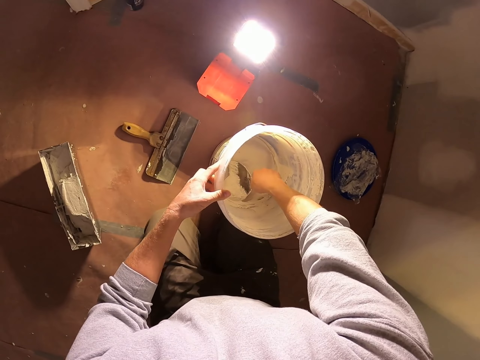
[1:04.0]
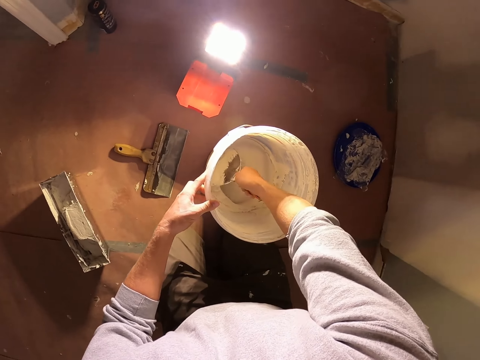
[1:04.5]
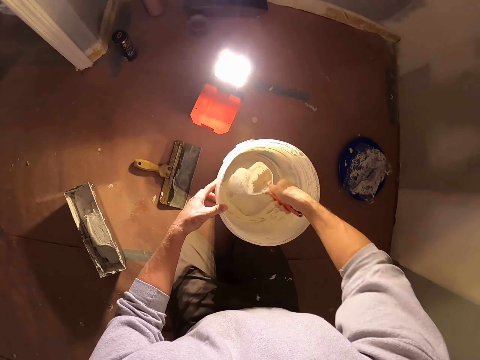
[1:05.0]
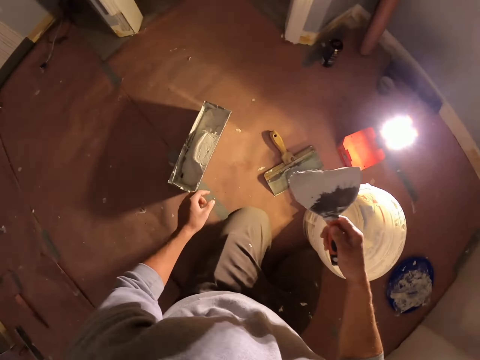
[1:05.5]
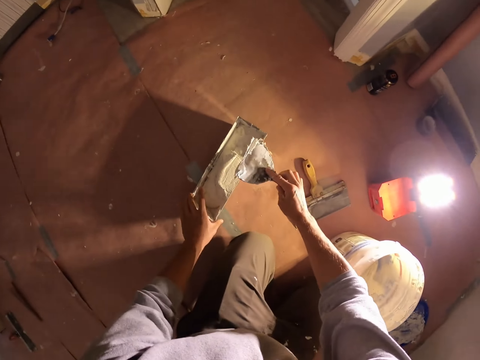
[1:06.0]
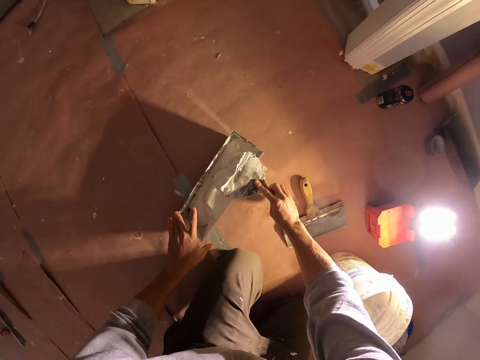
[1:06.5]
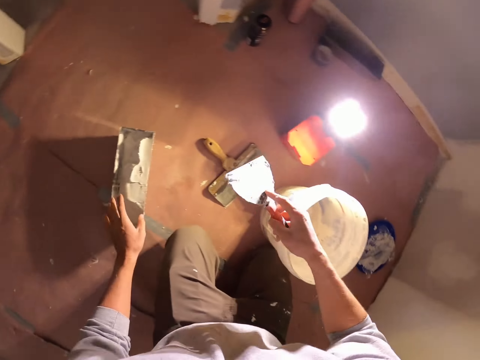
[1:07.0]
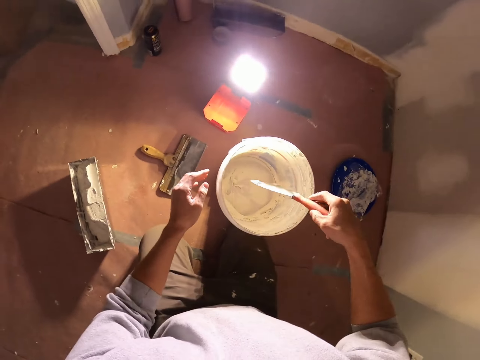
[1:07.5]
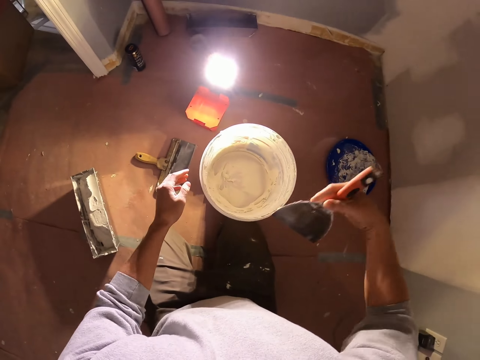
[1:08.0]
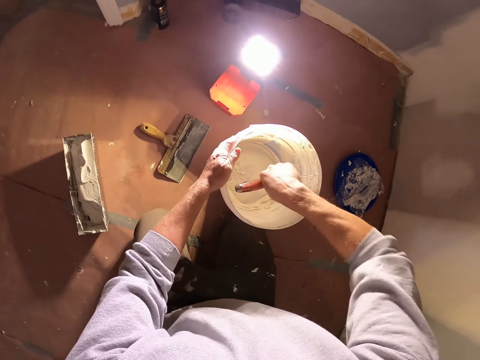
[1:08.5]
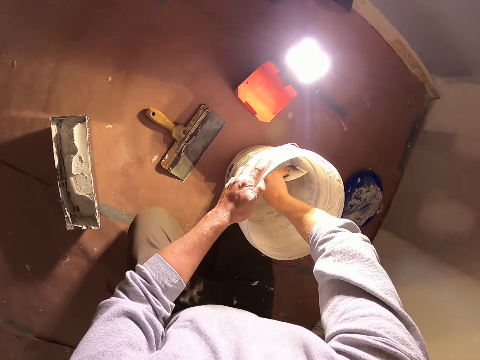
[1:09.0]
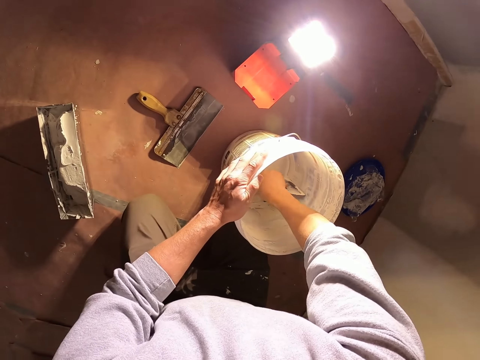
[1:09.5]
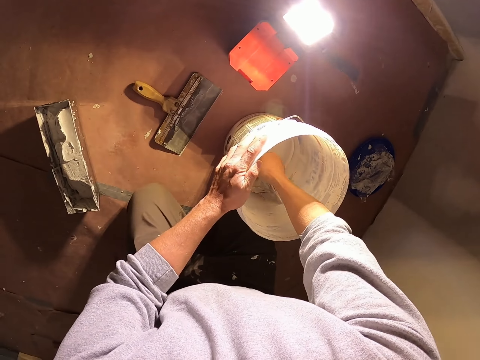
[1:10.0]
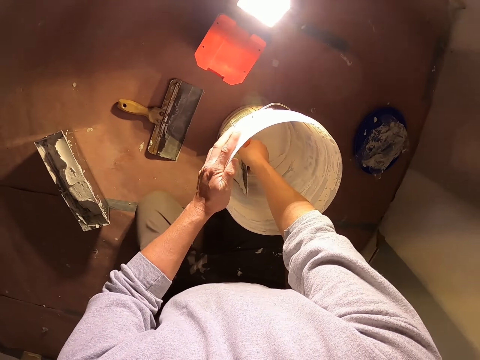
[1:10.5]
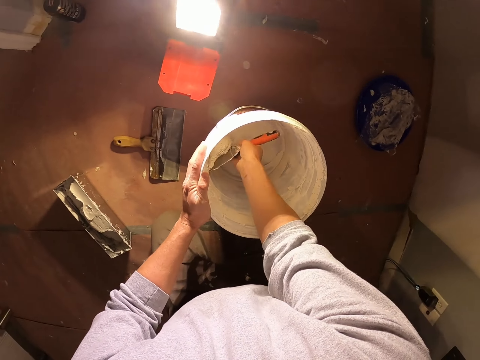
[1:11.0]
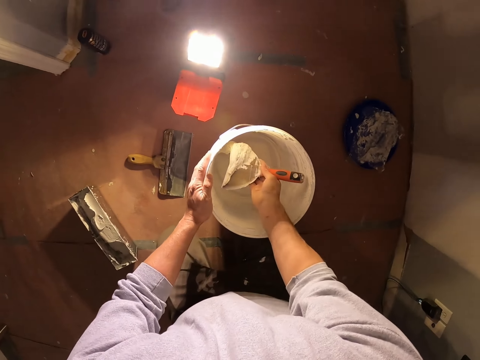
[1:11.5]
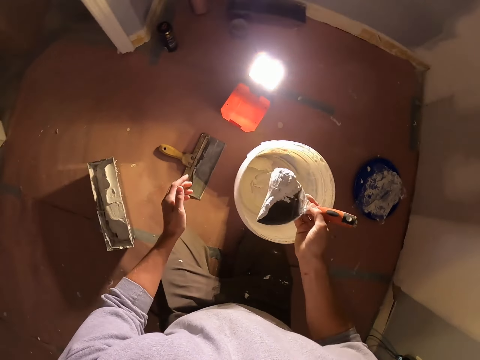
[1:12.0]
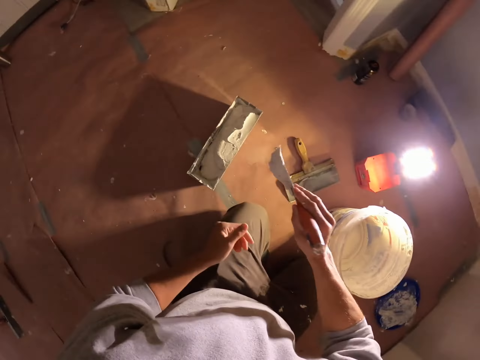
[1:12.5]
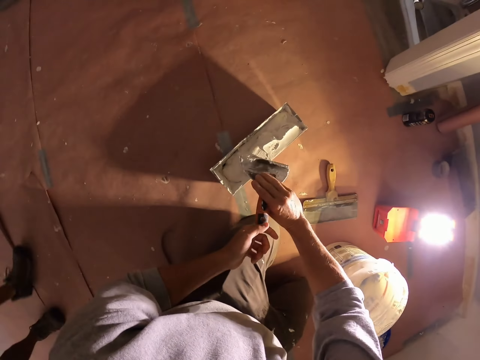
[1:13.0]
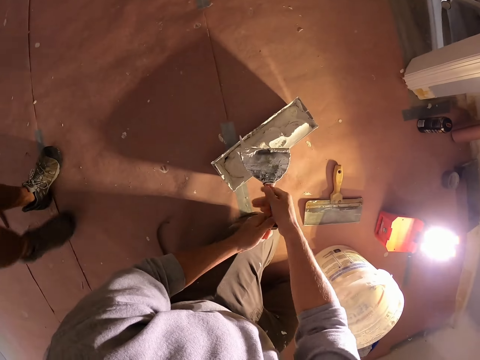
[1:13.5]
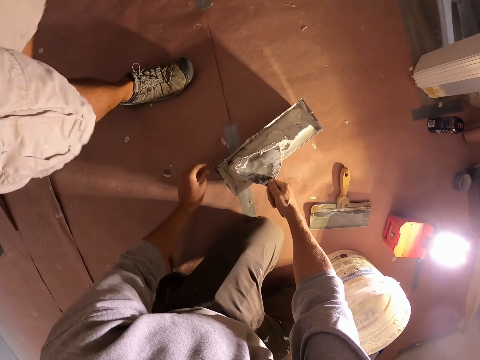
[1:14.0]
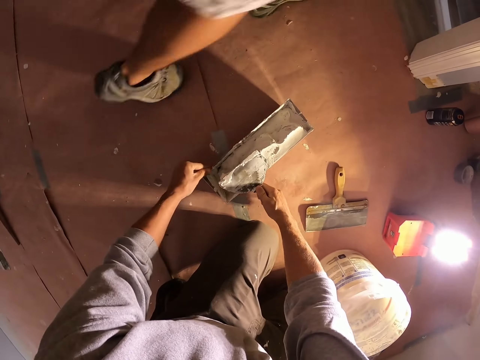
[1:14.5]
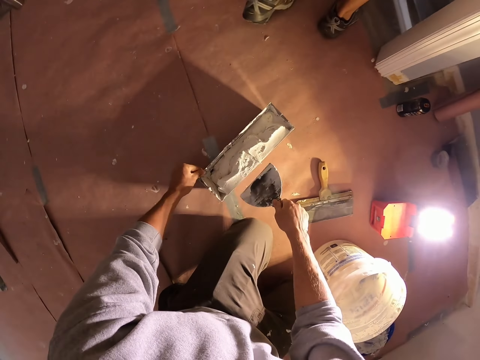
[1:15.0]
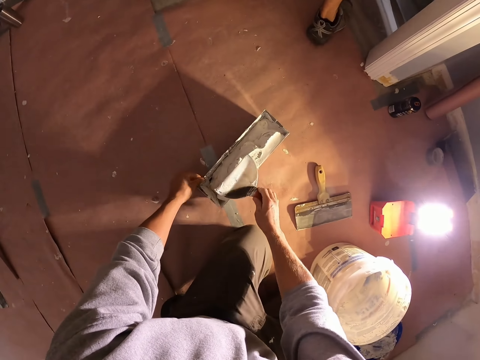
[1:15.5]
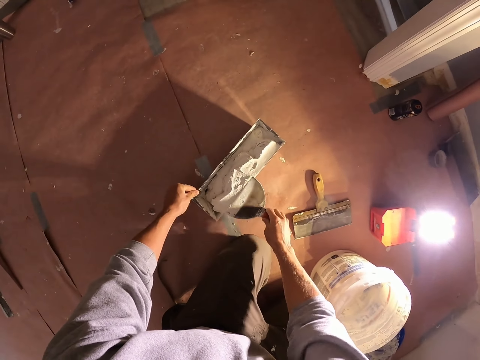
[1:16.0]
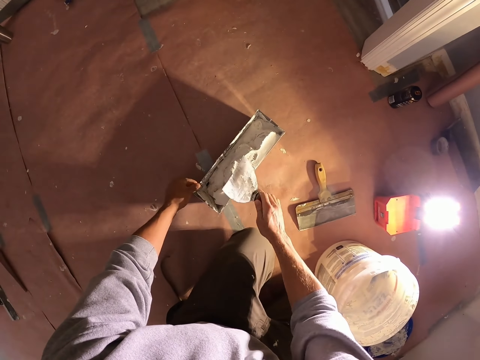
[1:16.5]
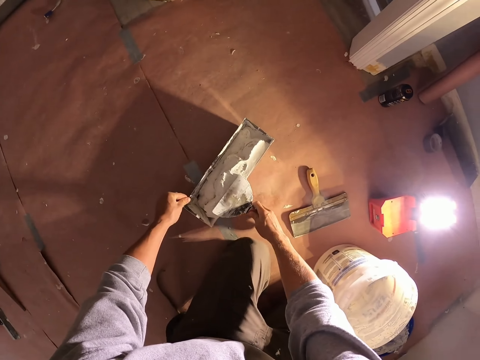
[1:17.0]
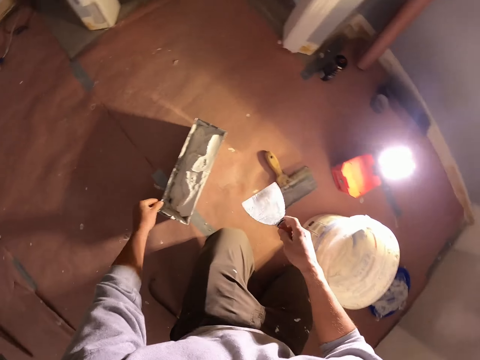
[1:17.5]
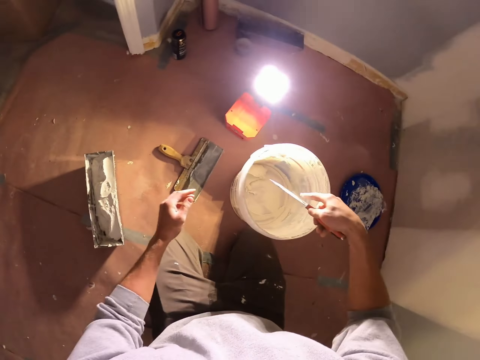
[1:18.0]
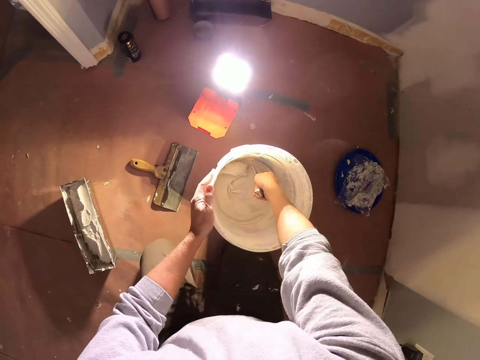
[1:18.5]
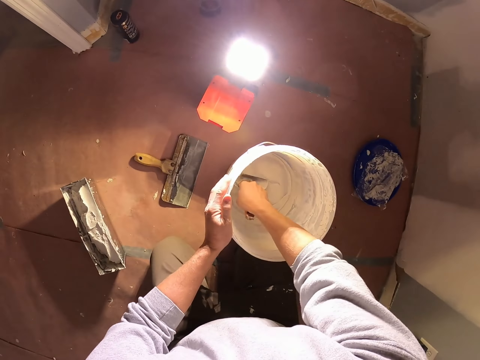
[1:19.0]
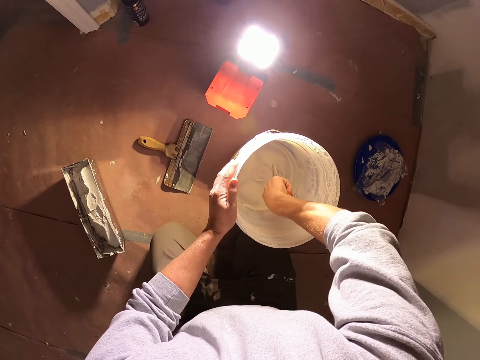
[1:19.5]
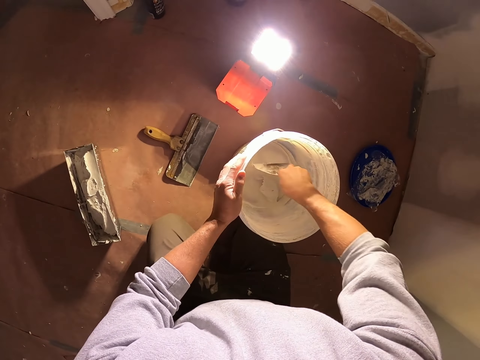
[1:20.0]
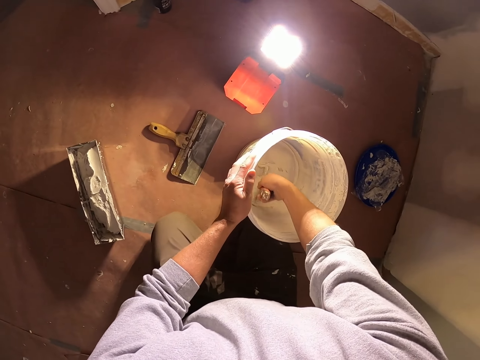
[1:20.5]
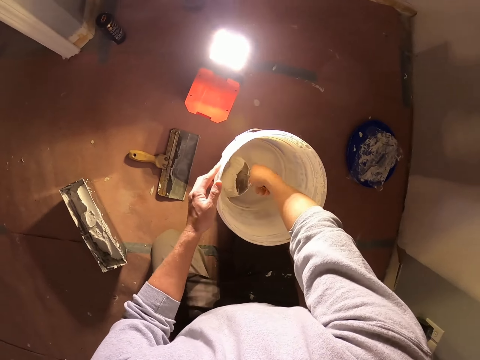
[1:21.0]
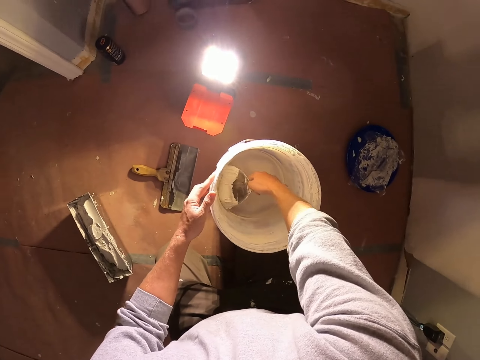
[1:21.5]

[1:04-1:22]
The camera wearer puts the paint on the paint holder. They take the paint. A man walks in the room. The camera wearer puts the paint on the paint holder. They take the paint from the bucket.

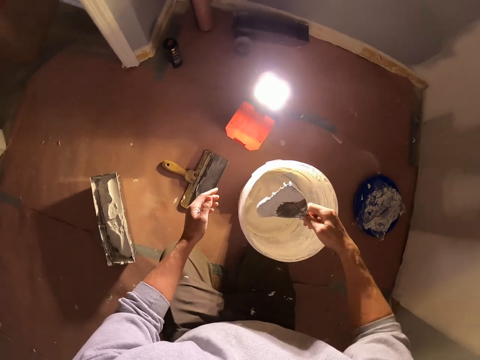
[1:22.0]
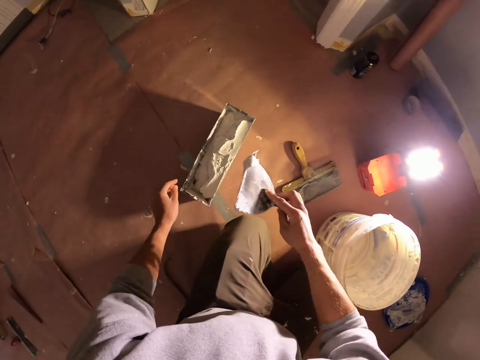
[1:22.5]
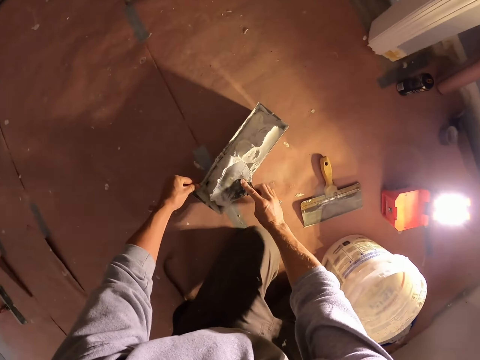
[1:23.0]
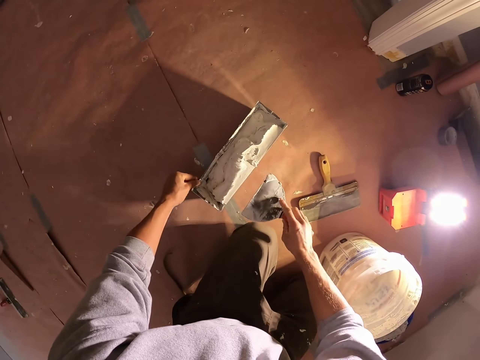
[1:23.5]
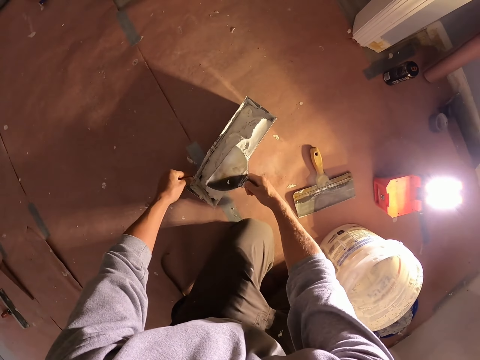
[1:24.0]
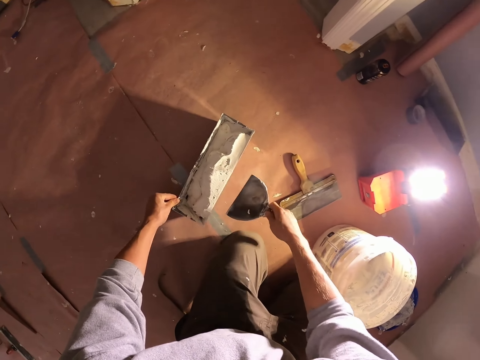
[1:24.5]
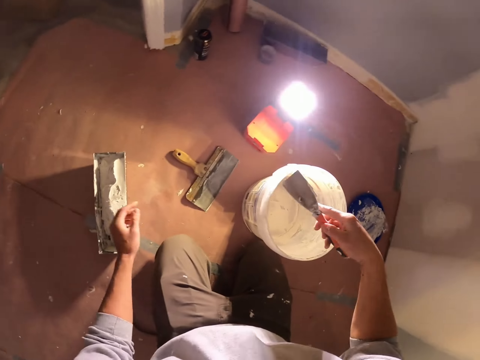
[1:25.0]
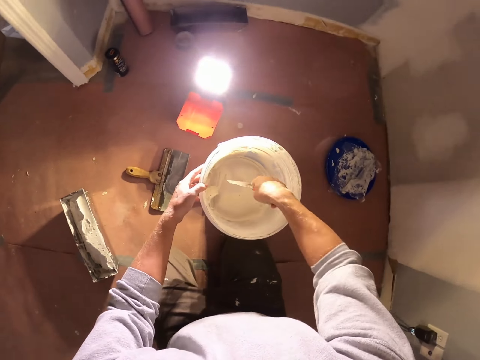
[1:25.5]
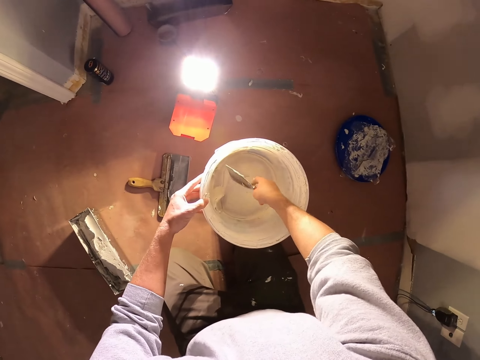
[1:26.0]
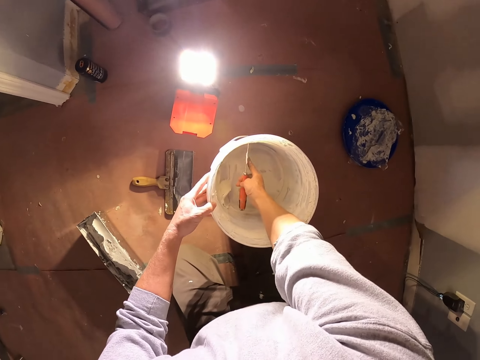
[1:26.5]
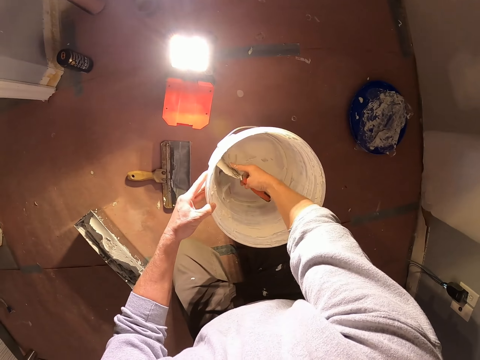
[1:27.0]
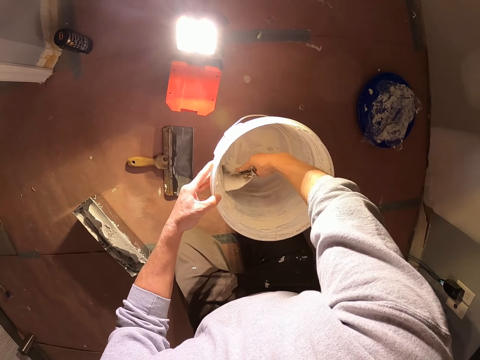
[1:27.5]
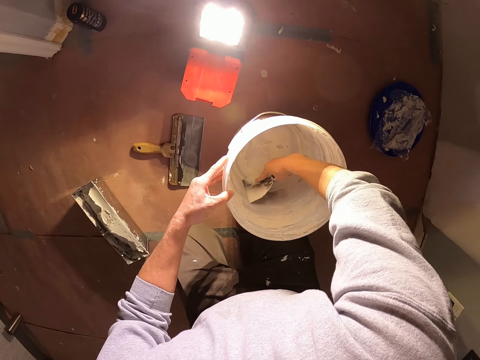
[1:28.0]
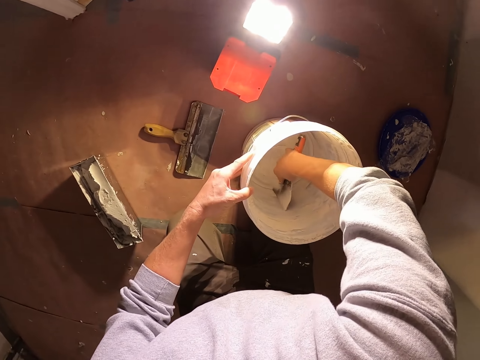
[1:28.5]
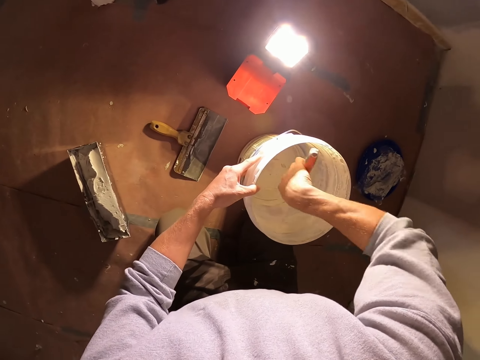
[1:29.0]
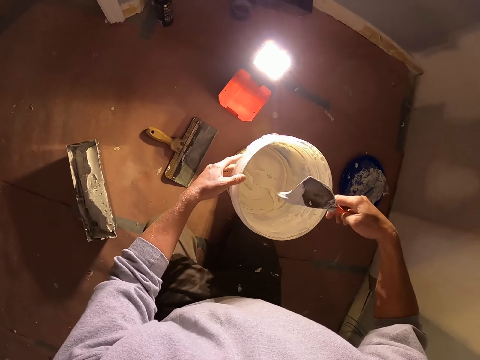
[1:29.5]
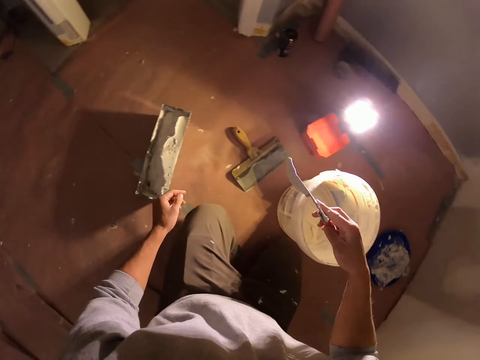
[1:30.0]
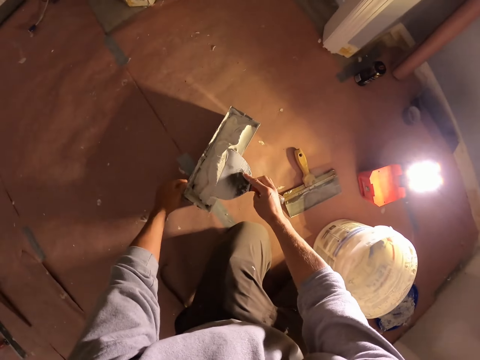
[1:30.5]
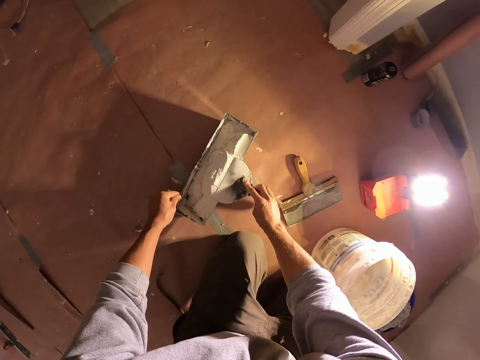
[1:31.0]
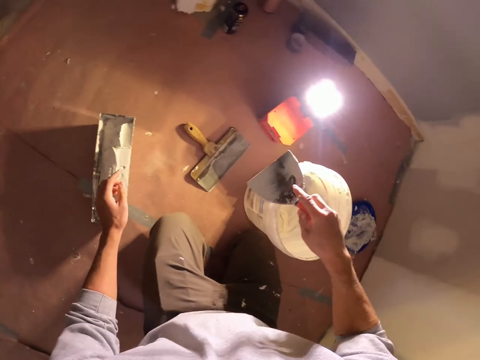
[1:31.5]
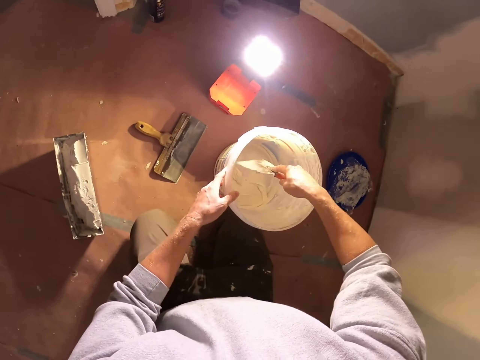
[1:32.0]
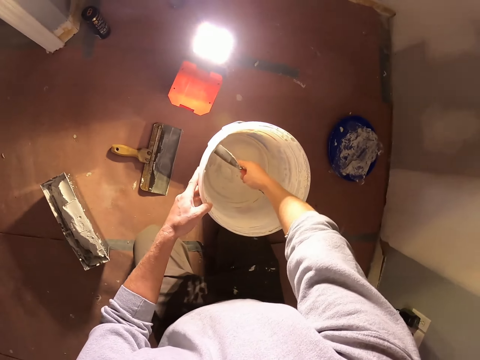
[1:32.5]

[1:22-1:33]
The camera wearer puts the paint on the paint holder. They take the paint from the bucket. They put the paint on the paint holder.
